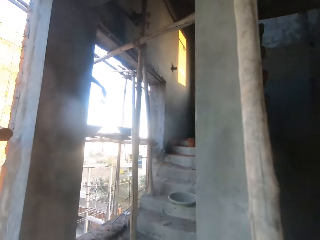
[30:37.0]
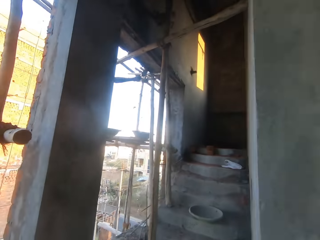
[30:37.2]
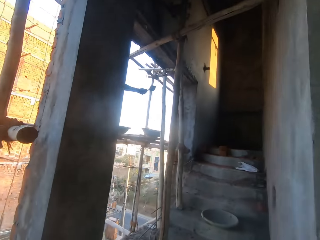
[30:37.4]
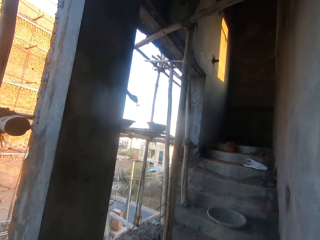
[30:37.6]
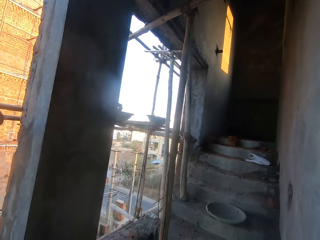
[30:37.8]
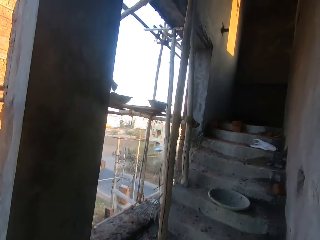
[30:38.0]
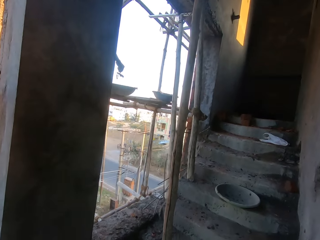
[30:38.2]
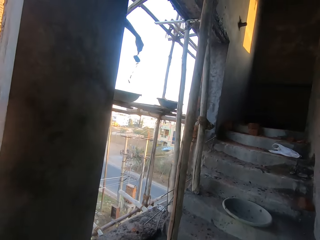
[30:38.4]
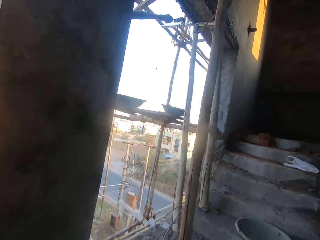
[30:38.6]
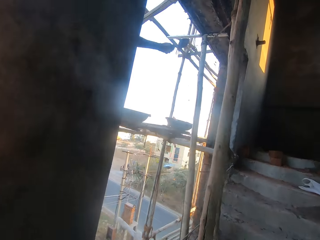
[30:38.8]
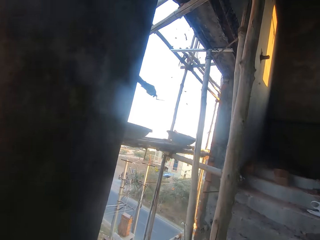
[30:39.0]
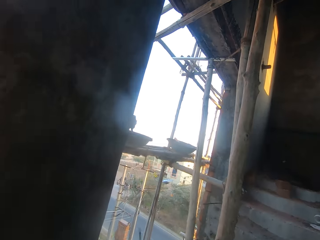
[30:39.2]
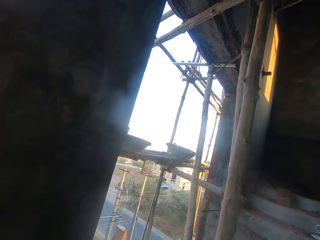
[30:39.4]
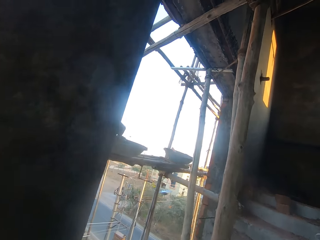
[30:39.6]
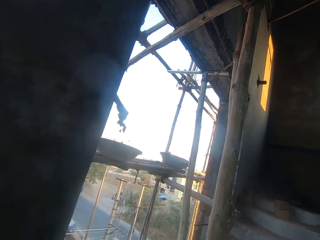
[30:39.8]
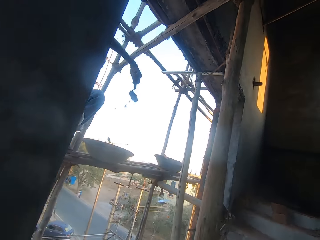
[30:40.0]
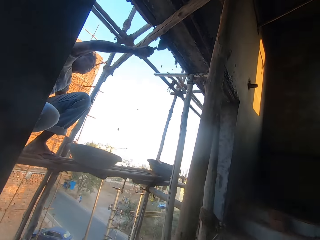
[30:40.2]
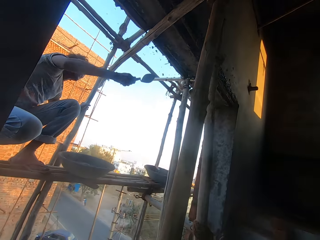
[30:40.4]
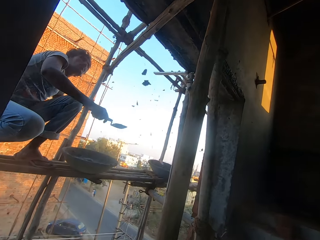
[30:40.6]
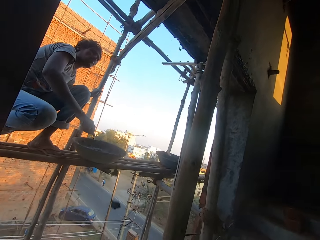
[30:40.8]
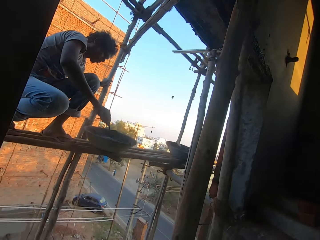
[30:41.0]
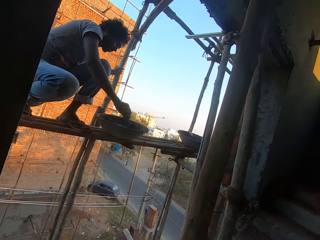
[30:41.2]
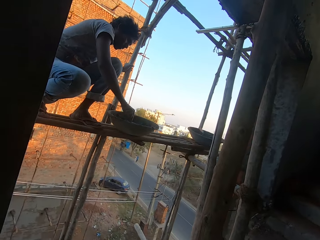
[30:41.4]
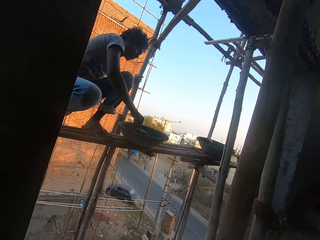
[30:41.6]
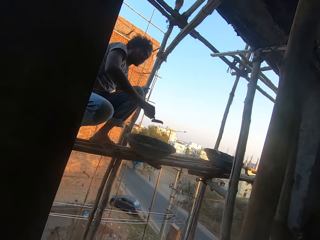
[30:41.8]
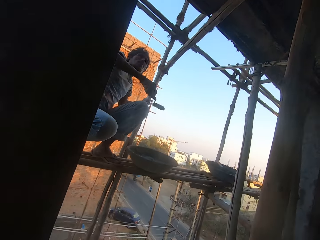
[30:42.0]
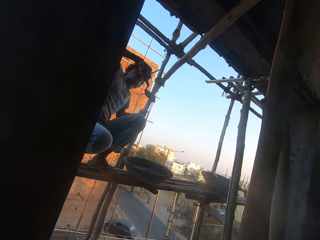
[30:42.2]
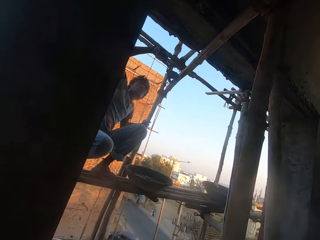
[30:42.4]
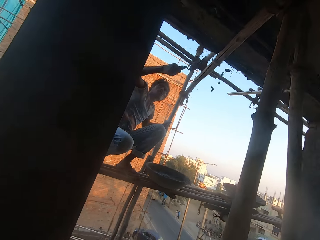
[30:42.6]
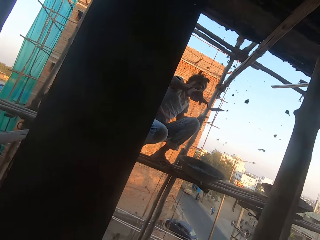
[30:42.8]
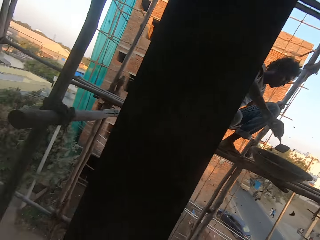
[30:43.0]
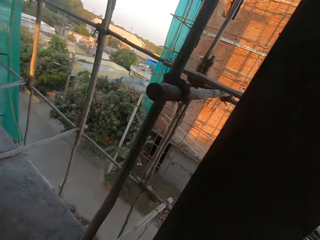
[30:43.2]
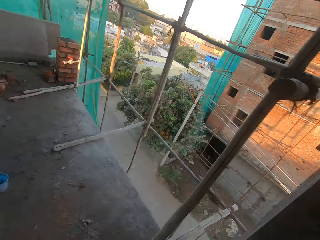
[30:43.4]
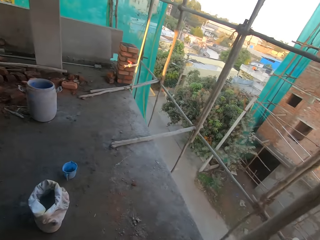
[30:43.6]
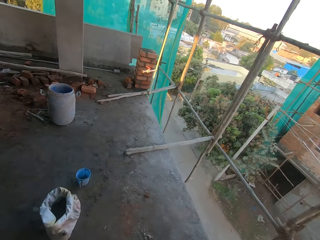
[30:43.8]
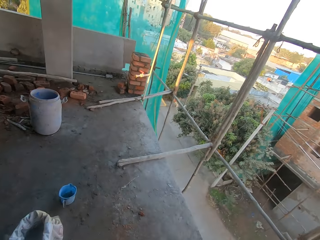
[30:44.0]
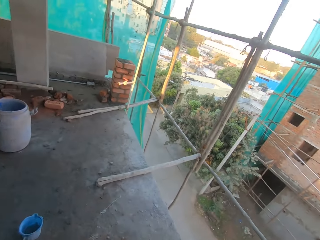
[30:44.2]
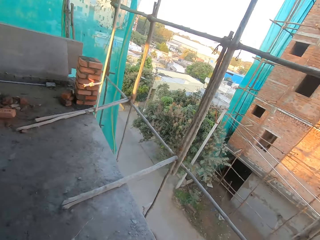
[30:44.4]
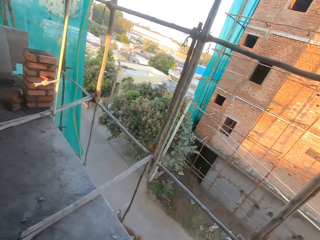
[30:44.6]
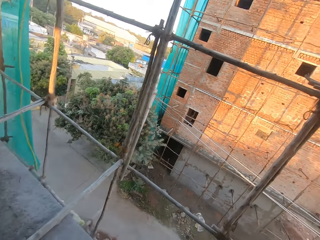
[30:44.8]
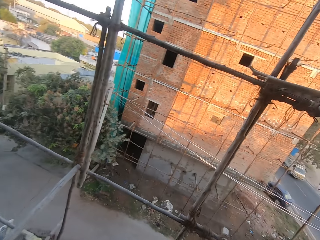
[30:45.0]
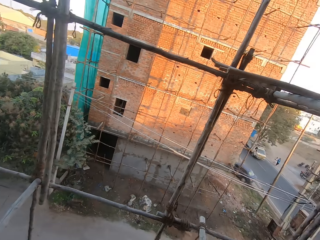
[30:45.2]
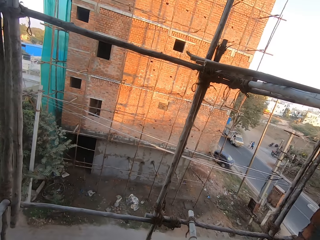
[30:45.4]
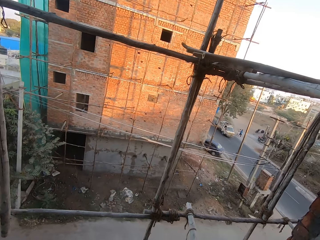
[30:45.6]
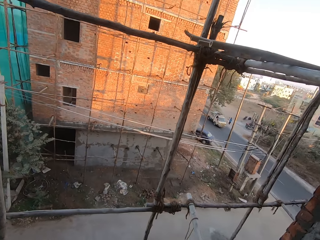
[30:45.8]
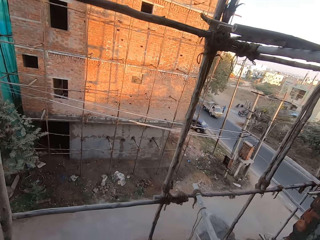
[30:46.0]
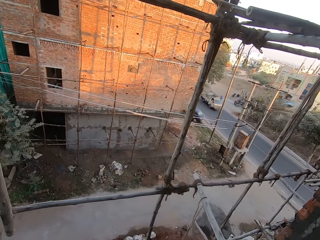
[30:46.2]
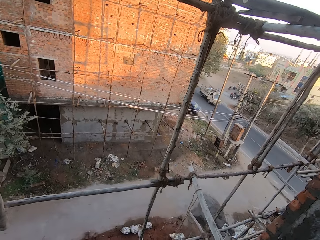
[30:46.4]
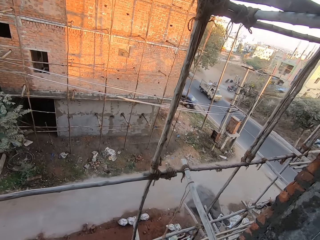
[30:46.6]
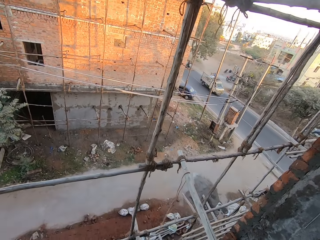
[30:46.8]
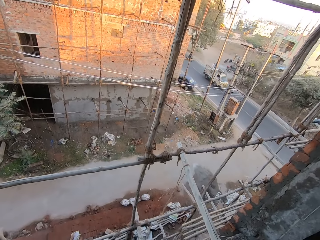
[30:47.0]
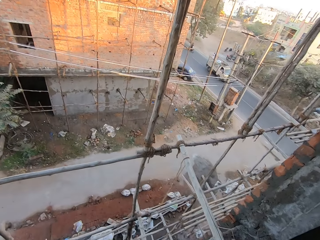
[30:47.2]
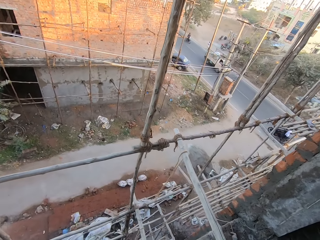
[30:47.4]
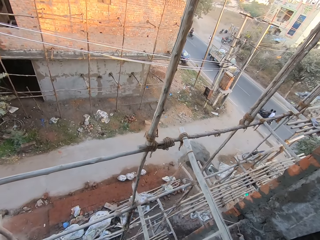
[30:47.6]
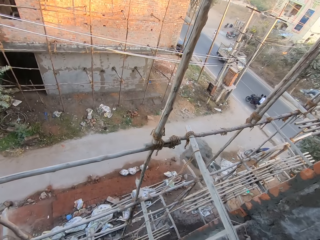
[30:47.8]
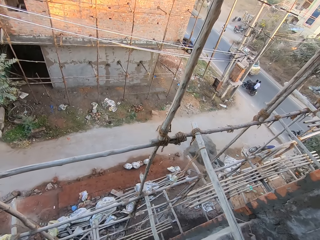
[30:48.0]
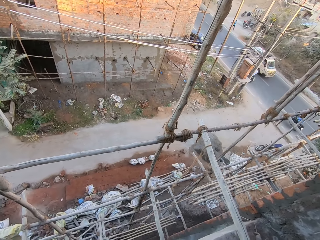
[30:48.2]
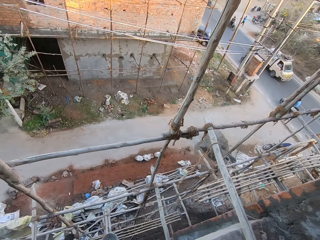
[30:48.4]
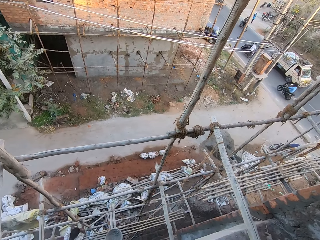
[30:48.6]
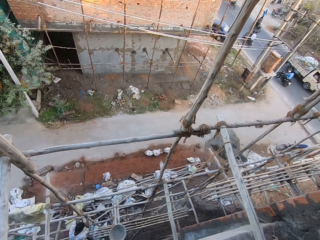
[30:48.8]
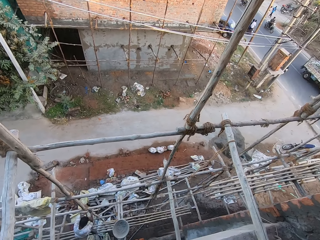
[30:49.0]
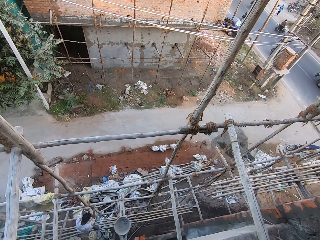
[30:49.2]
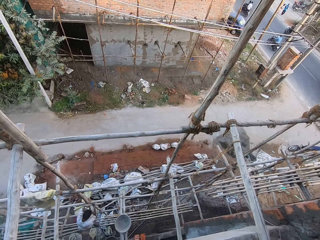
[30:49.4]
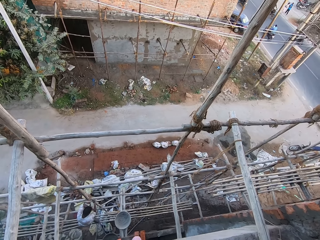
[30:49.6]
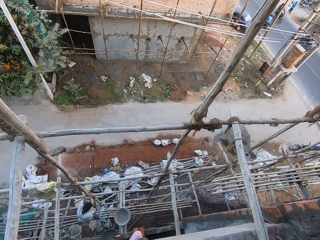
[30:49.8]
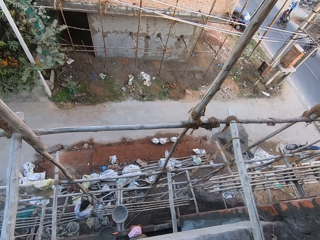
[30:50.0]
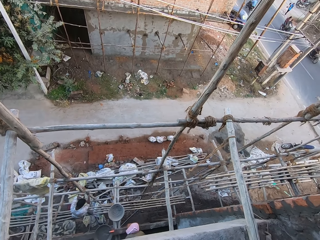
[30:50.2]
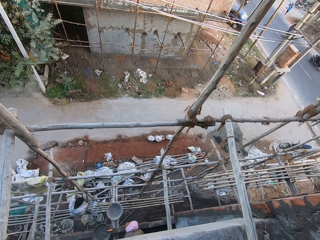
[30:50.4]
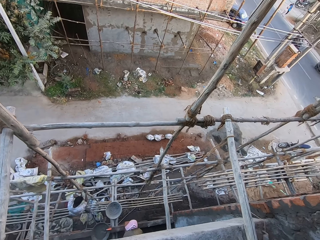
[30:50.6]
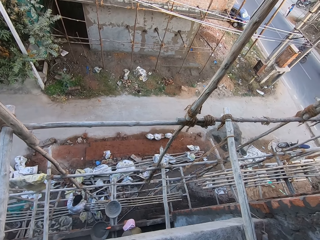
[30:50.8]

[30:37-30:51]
A man throws the mortar on the trowel in his right hand on the wall of the building. The man takes mortar from the mortar pan on the scaffold of the building with the trowel in his right hand. The camera wearer climbs the flight of stairs. The man throws the mortar on the trowel in his right hand on the wall of the building. The man takes mortar from the mortar pan on the scaffold of the building with the trowel in his right hand. The man throws the mortar on the trowel in his right hand on the wall of the building. The man takes mortar from the mortar pan on the scaffold of the building with the trowel in his right hand. The man throws the mortar on the trowel in his right hand on the wall of the building. The camera wearer walks down the flight of stairs. They interact with the man. Another man holds the scaffold of the building with both hands.

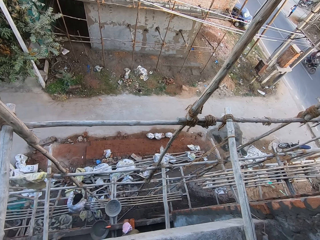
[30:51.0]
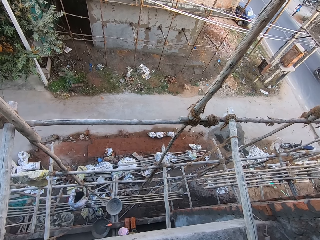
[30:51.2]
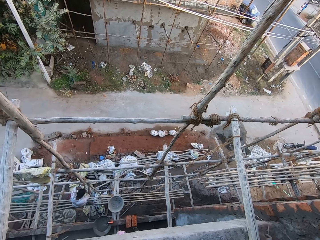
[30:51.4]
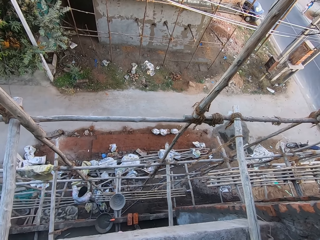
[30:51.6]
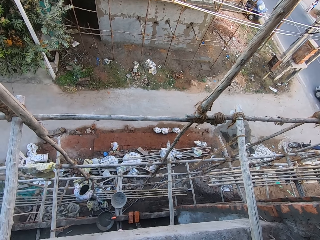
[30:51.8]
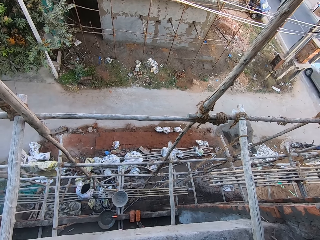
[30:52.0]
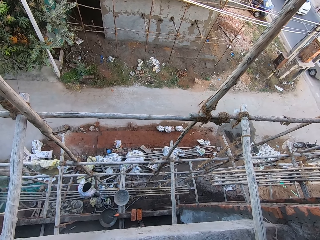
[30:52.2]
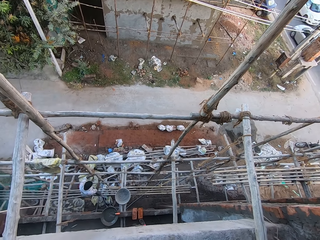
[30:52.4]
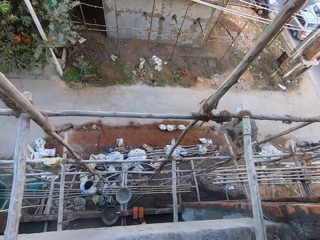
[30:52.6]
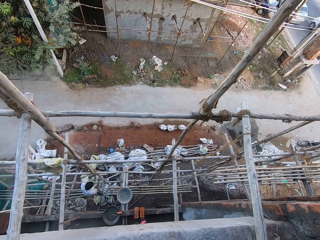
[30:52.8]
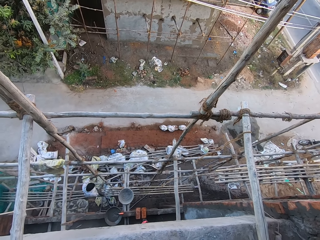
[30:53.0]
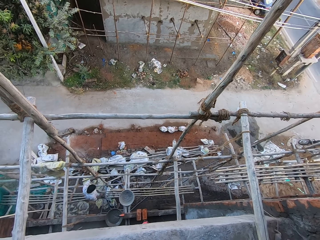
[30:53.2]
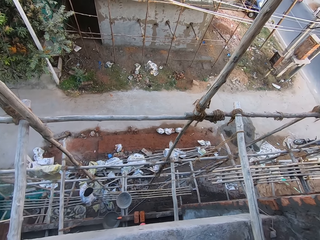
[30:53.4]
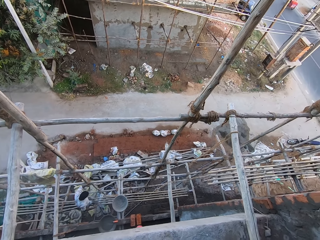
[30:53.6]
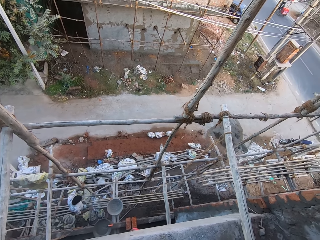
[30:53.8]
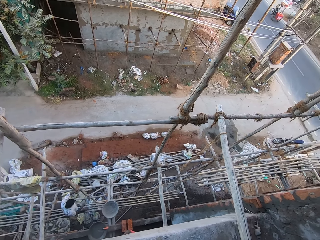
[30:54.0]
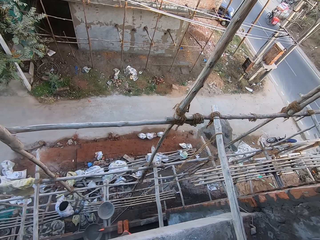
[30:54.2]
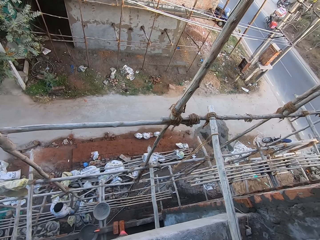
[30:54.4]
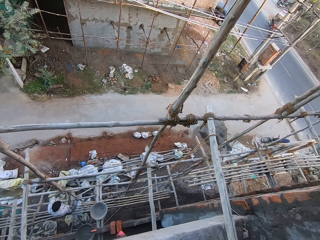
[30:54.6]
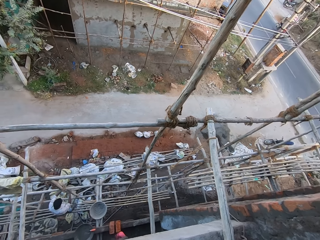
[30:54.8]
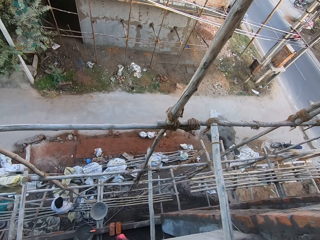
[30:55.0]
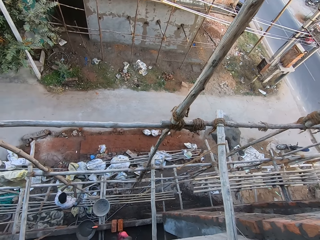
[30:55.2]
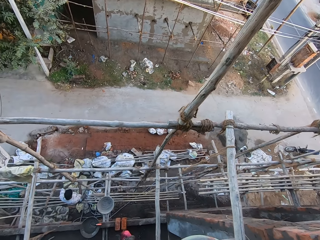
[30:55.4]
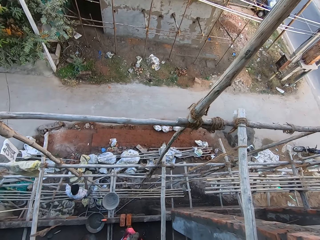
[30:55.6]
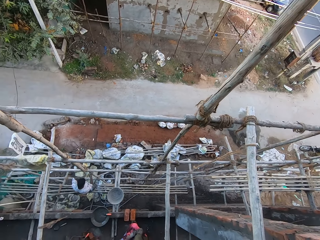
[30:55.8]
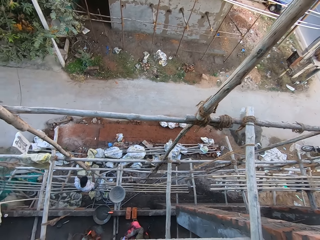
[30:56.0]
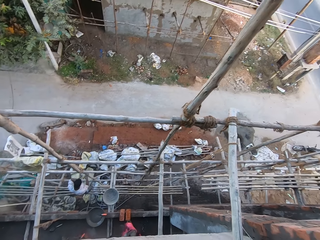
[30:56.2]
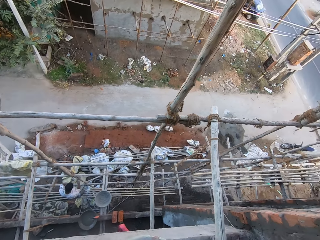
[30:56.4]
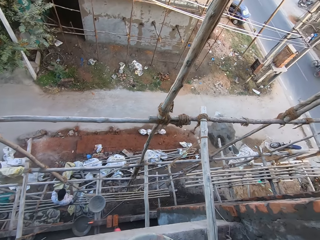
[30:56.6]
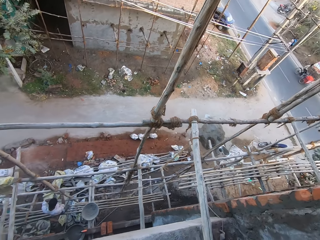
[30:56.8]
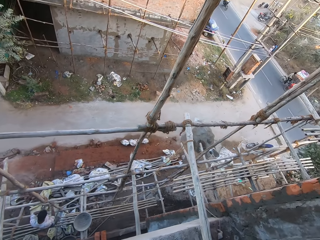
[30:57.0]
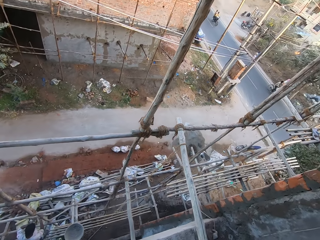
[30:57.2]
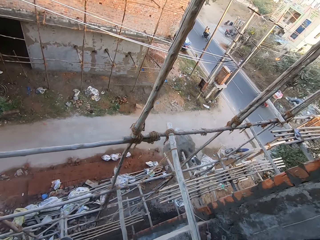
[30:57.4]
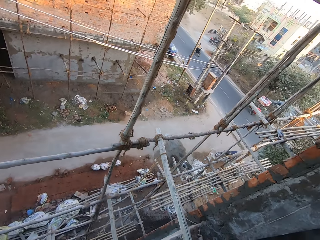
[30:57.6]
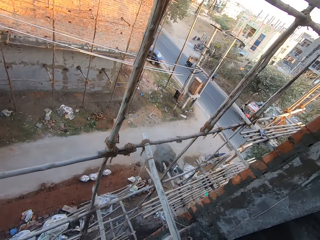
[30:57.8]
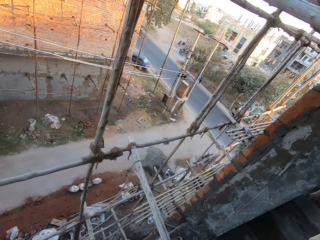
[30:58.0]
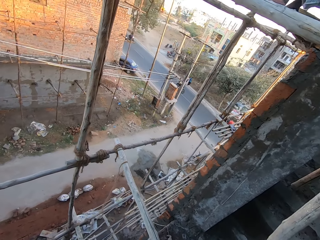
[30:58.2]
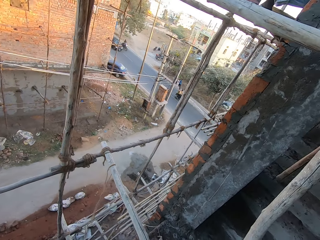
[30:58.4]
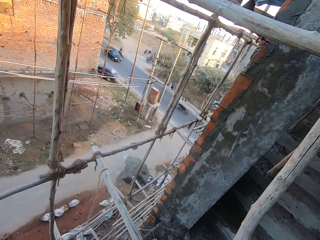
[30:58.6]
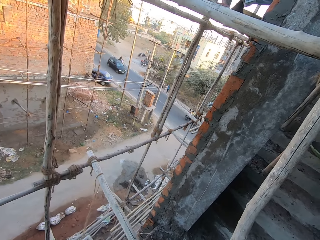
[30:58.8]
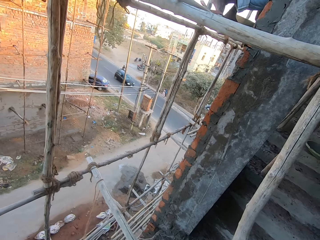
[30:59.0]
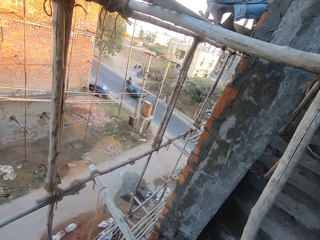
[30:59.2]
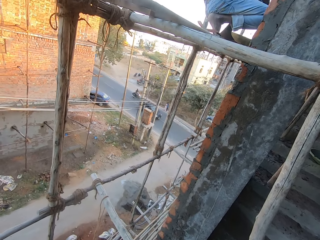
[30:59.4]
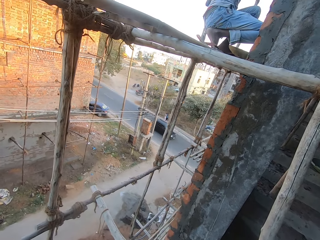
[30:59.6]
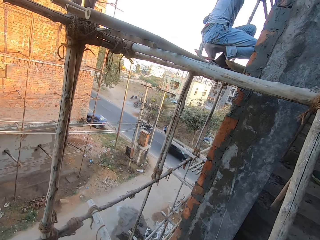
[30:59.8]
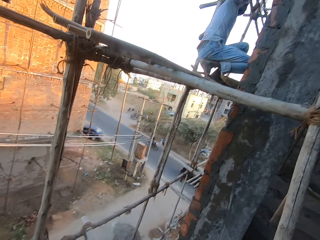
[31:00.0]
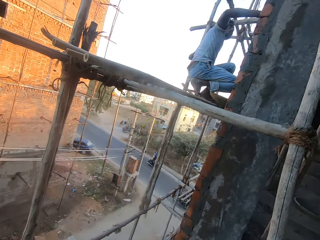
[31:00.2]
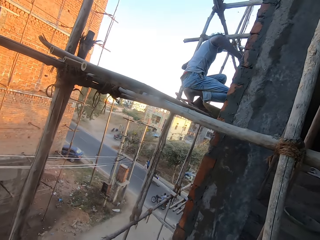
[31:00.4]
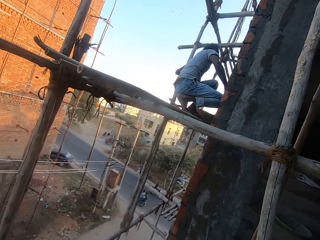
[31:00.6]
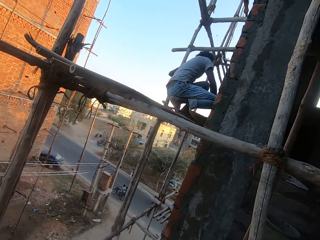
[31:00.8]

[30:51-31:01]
A man hits the scaffold of the building with his right hand. He holds the scaffold of the building with both hands. The camera wearer looks around. Another man takes mortar from the mortar pan on the scaffold of the building with the trowel in his right hand. The other man throws the mortar on the trowel in his right hand on the wall of the building.
